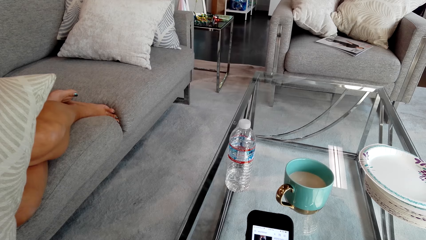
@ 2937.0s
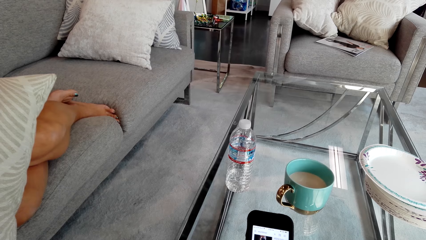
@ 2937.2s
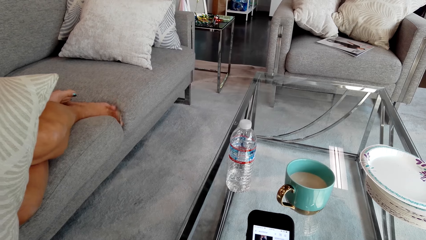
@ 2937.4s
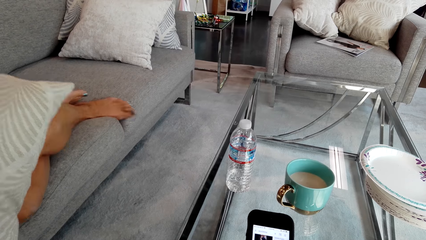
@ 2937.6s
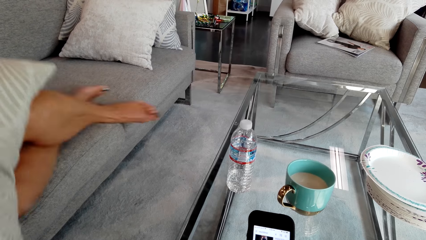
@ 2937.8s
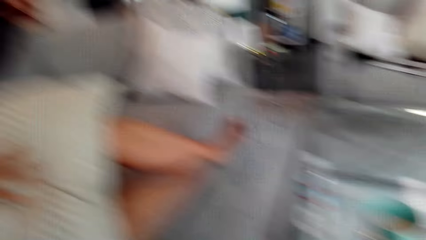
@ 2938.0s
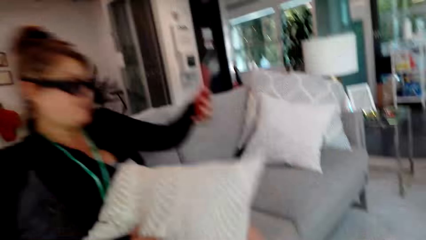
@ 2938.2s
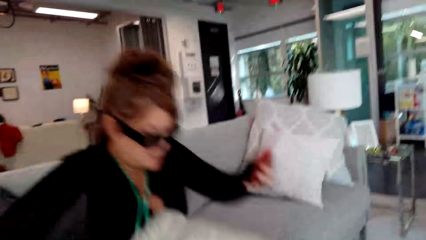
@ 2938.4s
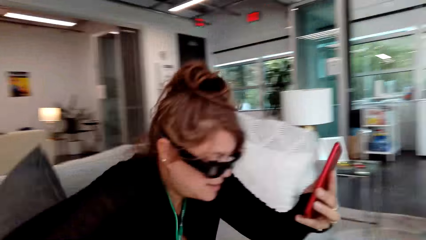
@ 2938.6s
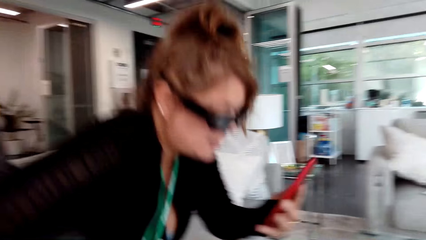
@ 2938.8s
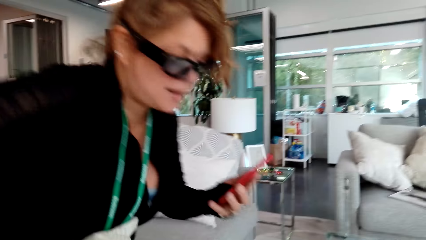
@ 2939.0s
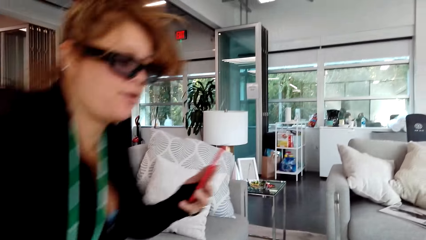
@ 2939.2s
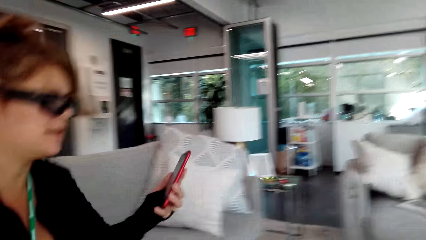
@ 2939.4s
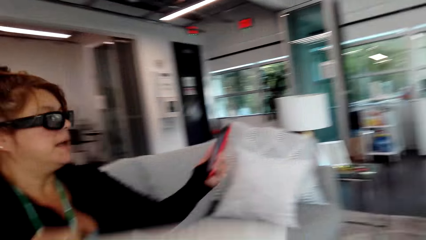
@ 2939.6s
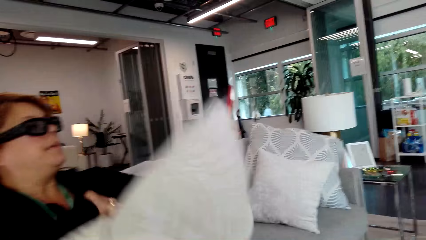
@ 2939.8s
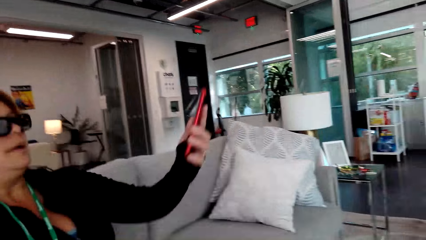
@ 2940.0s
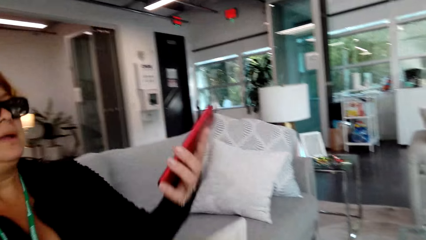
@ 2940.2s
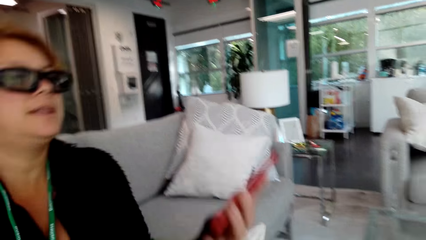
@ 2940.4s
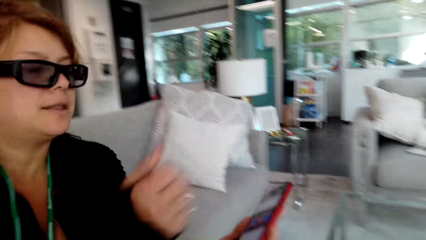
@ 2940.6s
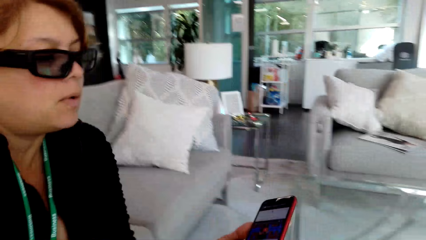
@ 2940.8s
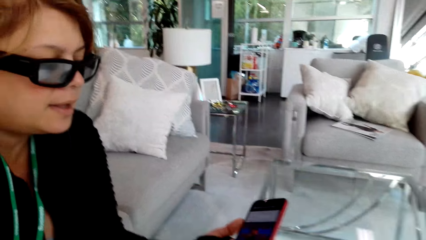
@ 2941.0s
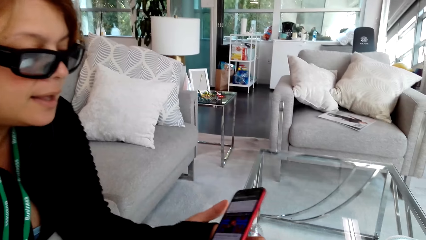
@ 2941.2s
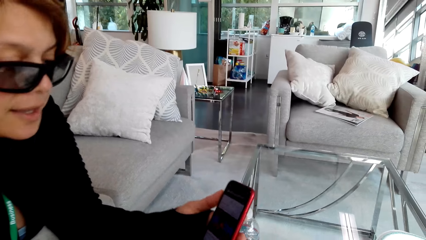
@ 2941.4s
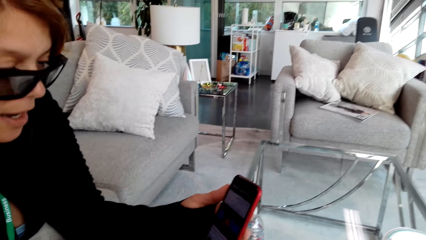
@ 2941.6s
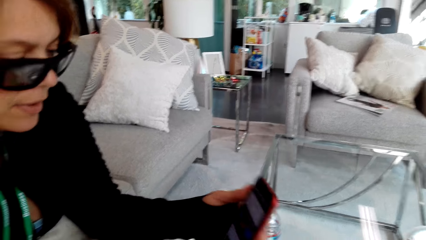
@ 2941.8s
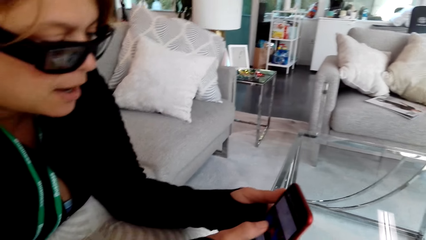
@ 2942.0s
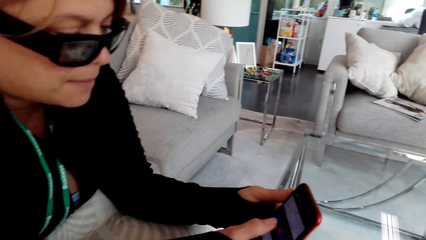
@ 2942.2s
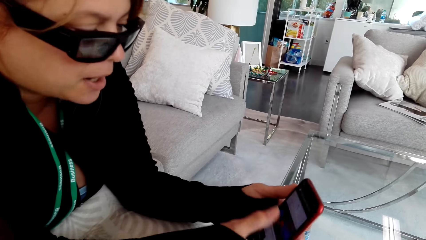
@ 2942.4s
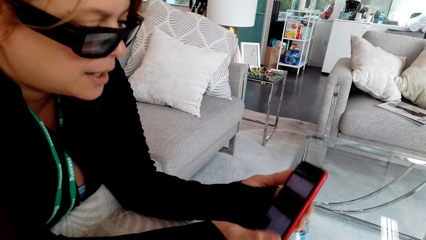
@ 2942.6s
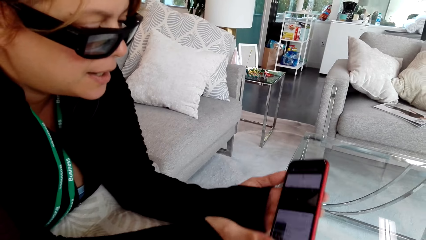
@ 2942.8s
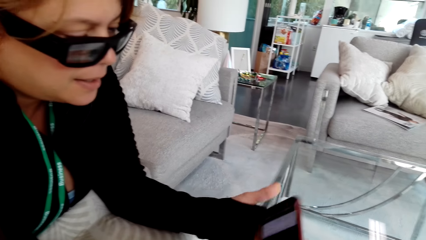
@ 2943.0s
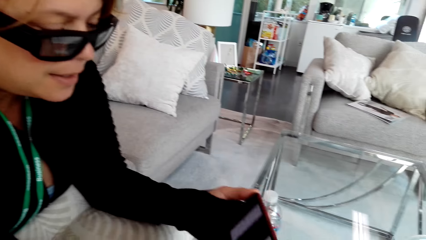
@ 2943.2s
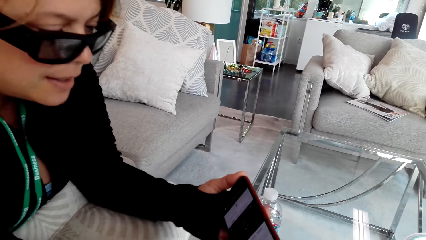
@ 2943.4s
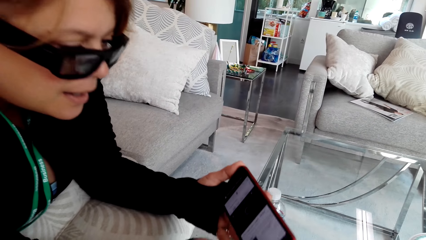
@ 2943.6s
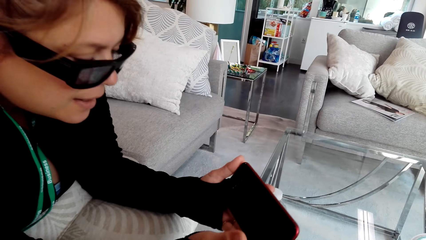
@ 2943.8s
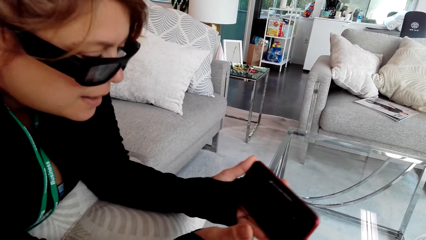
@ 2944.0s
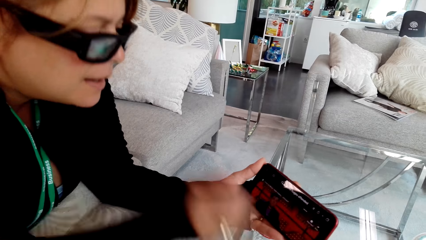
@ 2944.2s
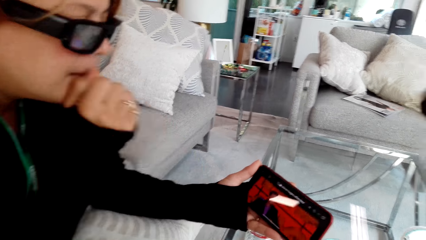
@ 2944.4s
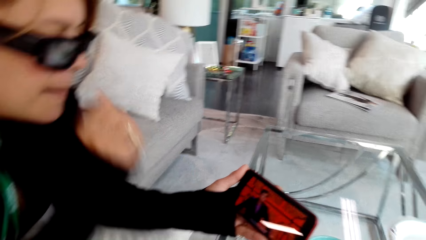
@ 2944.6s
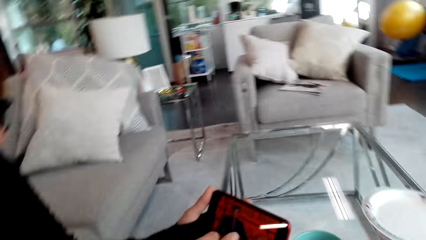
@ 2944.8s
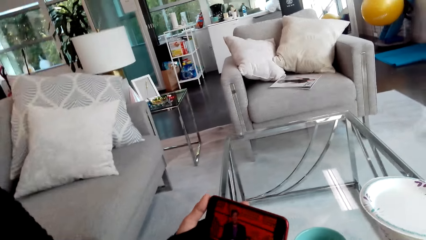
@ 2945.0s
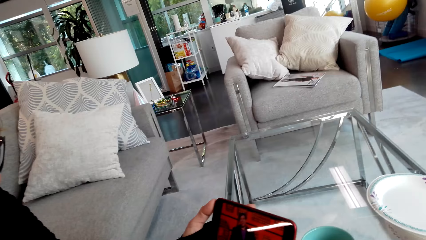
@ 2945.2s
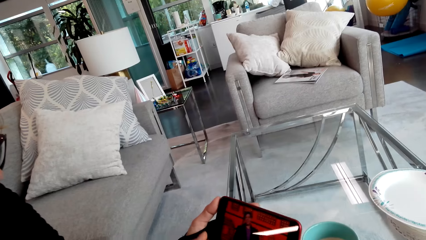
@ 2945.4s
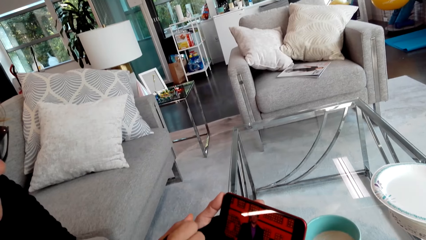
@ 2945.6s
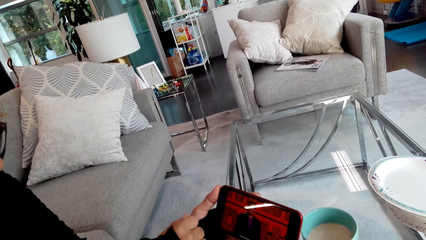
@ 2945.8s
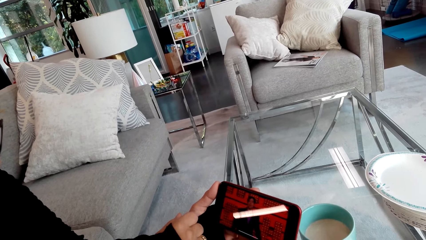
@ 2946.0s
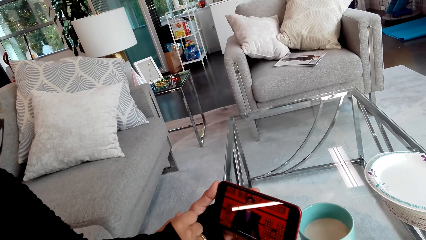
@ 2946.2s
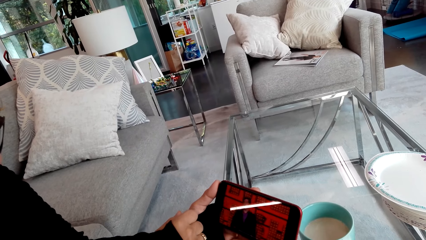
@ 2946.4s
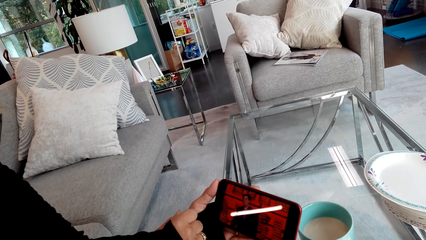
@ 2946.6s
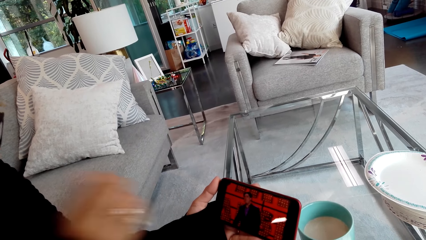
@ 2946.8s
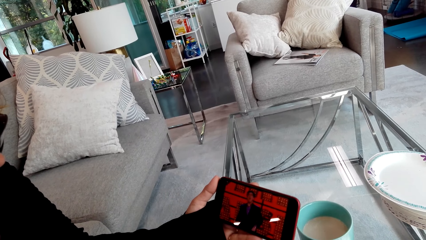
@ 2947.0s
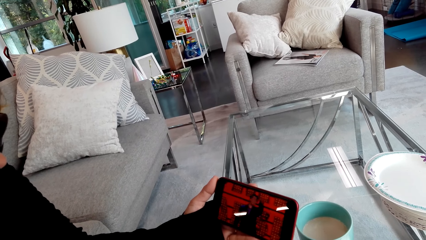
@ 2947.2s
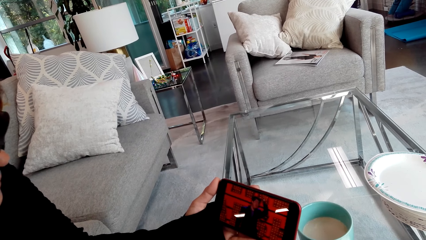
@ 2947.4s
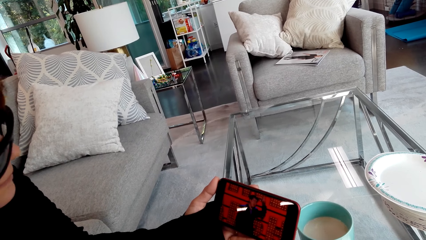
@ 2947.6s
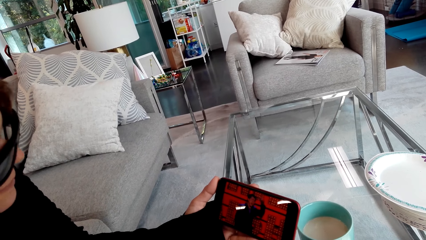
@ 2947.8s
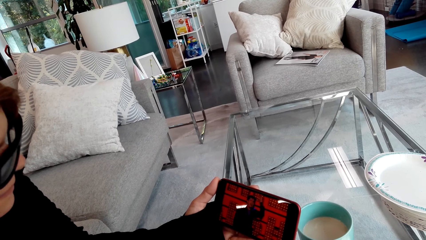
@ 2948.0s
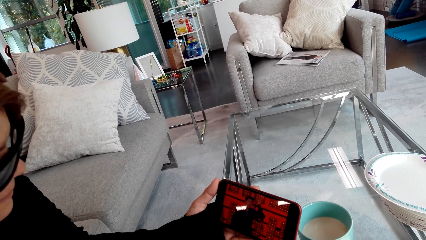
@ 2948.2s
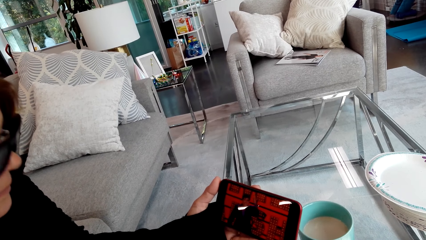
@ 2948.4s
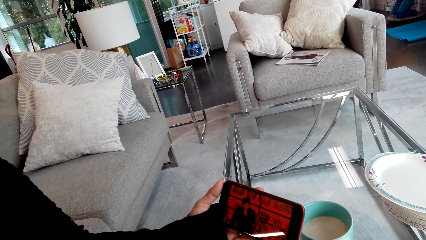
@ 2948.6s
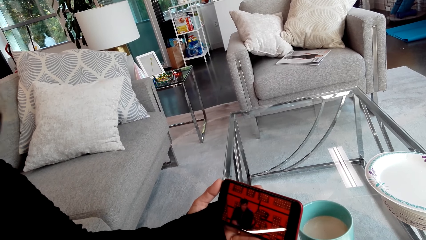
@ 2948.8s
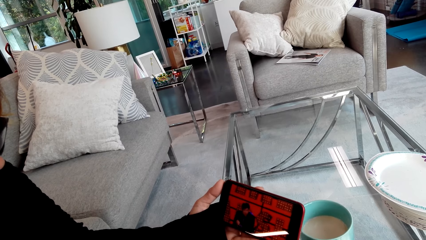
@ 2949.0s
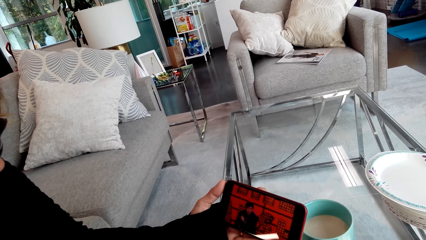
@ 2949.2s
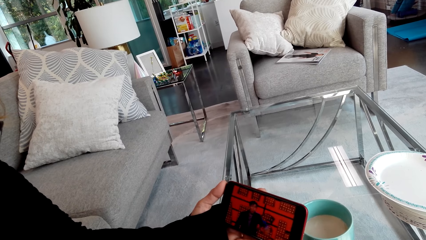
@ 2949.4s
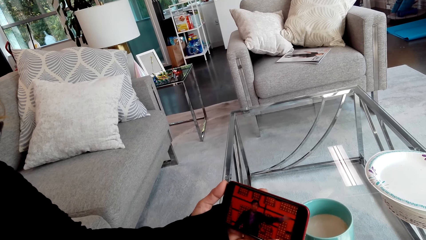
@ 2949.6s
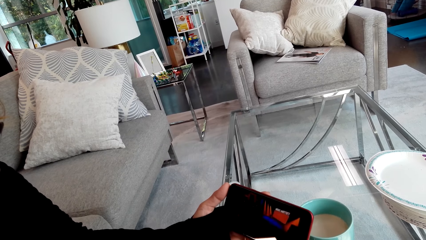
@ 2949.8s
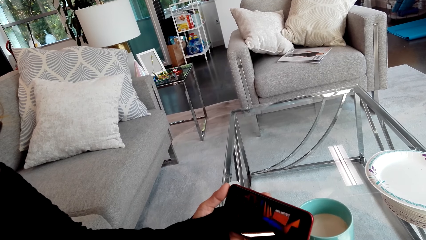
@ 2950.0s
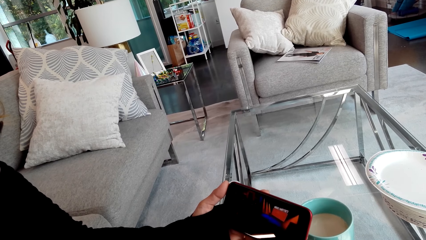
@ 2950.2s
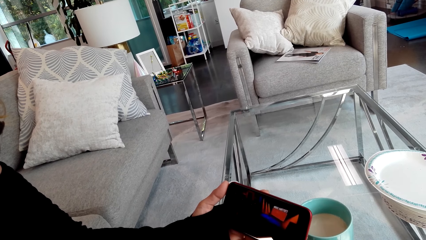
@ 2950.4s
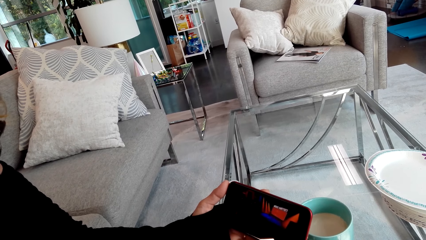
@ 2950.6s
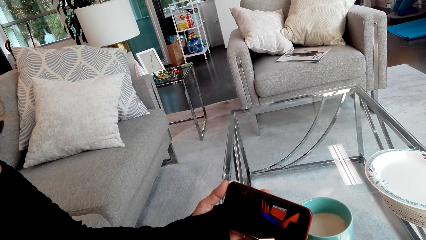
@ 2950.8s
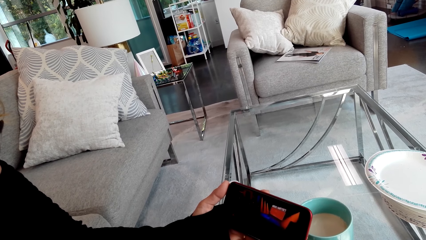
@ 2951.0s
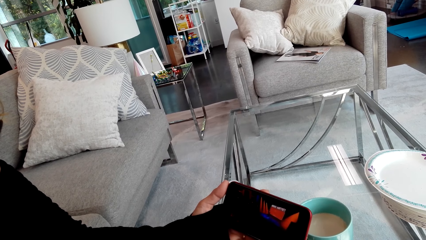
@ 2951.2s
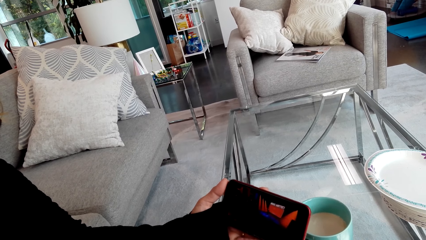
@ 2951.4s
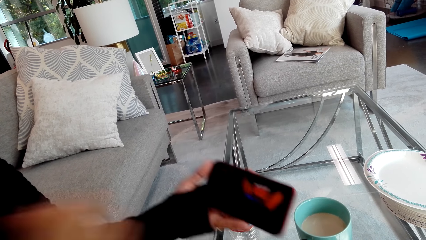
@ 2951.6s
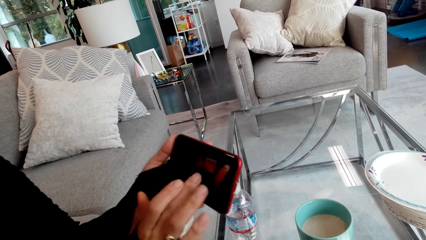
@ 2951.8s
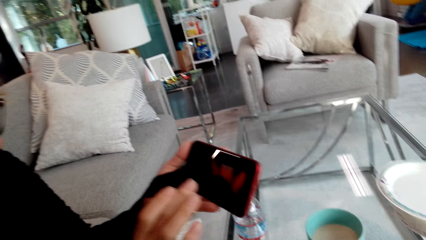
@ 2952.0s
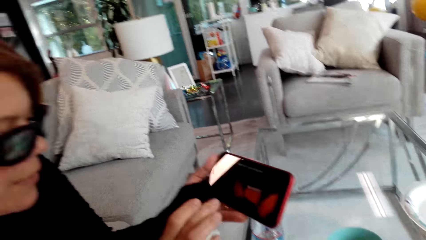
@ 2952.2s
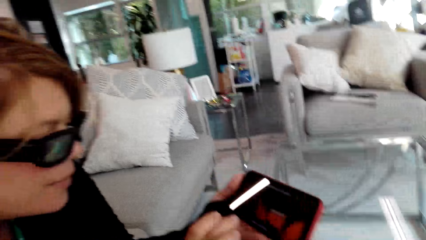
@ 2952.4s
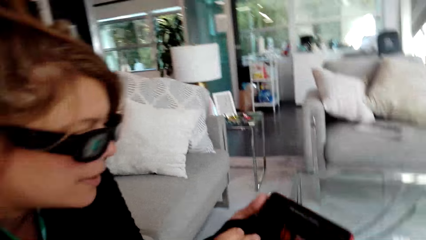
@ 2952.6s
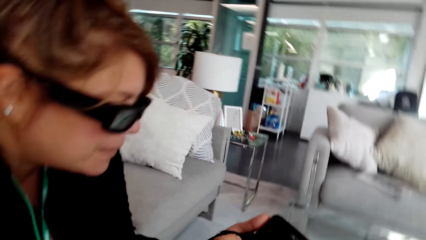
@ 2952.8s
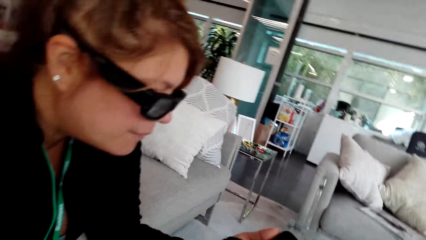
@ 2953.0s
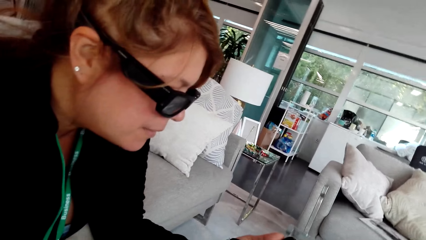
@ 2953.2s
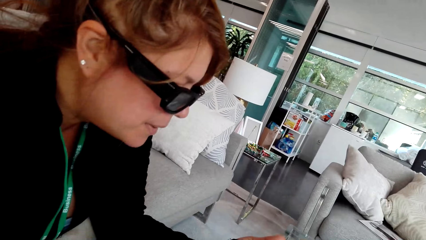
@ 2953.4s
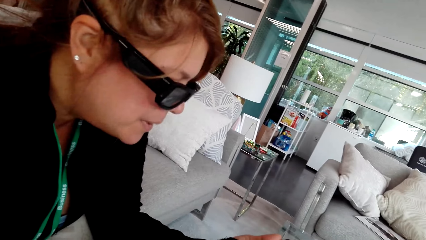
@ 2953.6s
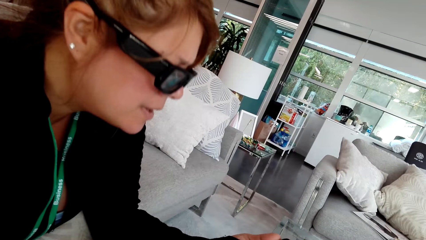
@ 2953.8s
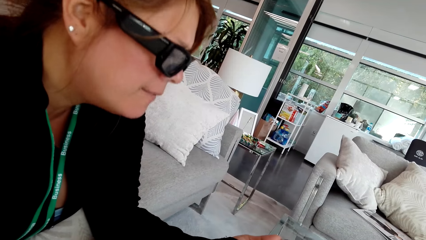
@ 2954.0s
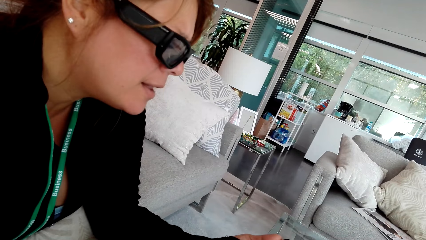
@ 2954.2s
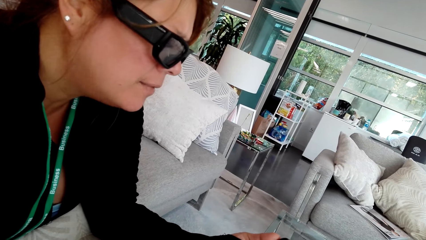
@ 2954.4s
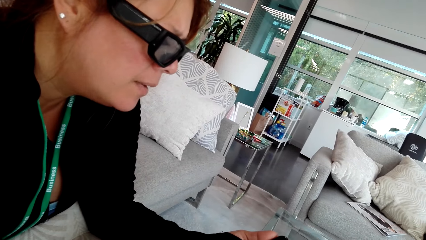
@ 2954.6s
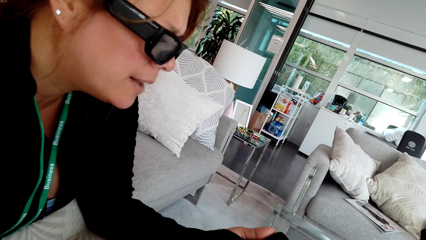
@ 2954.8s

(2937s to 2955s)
The camera wearer looks around. A person sits on a sofa set. The person operates on a smart phone and watches a video on the smart phone. The person talks.
